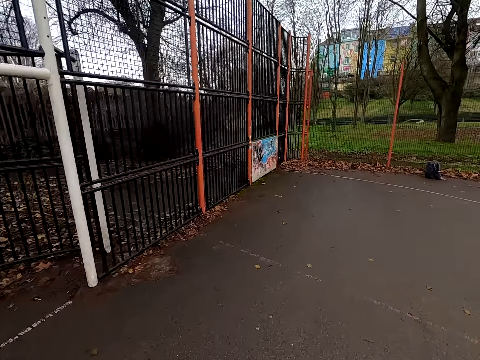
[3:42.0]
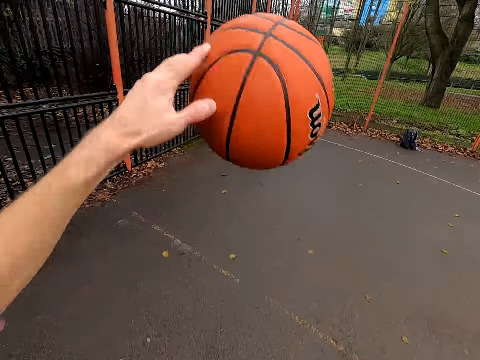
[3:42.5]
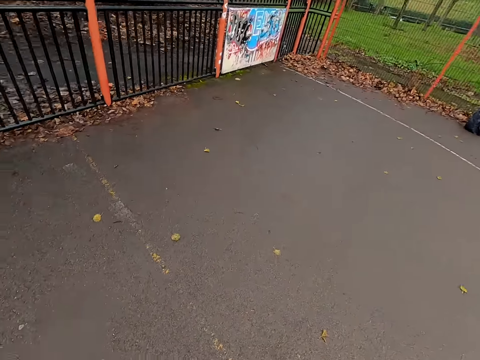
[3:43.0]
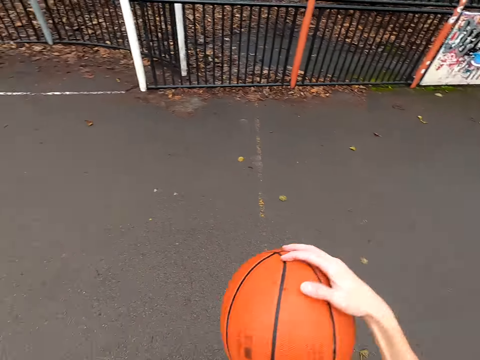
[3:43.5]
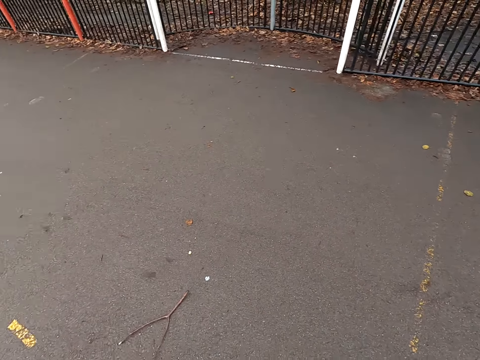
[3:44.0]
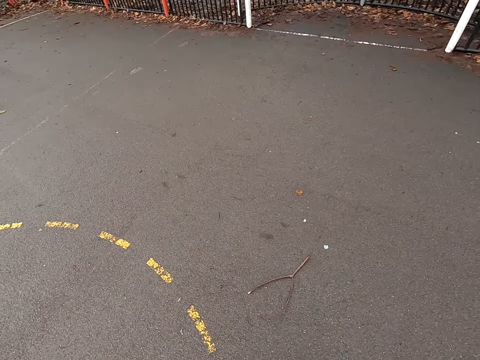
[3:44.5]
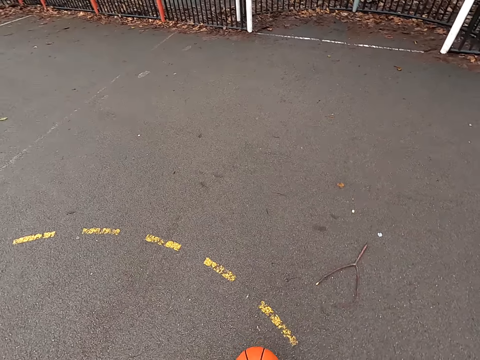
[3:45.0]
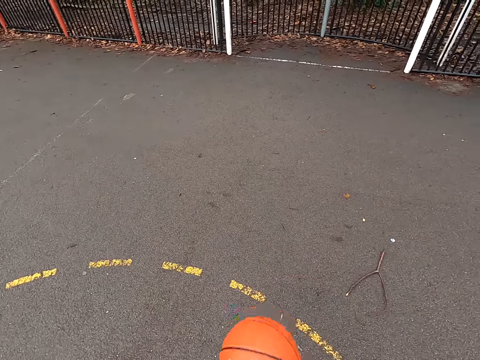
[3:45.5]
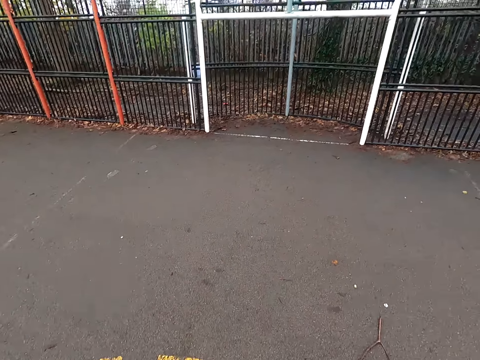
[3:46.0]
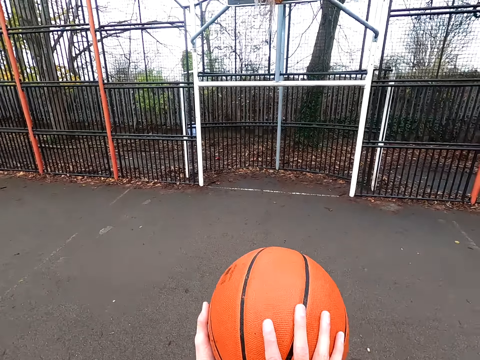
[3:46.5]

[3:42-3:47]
The camera wearer walks around. They take the ball. They dribble the ball.

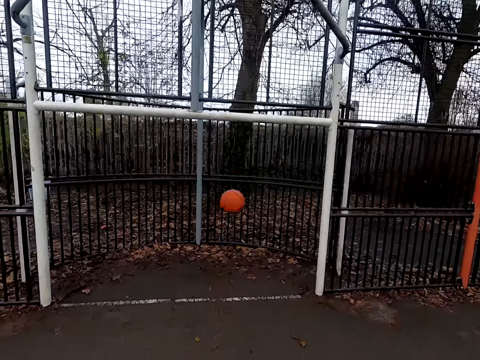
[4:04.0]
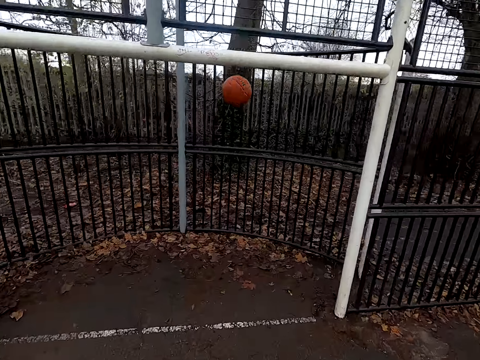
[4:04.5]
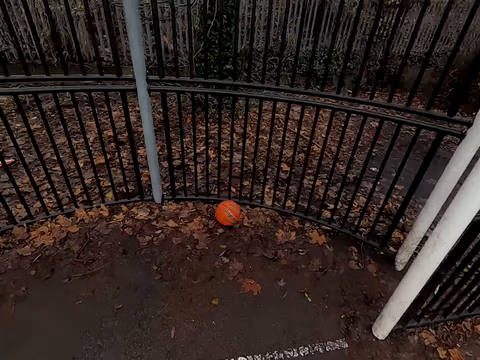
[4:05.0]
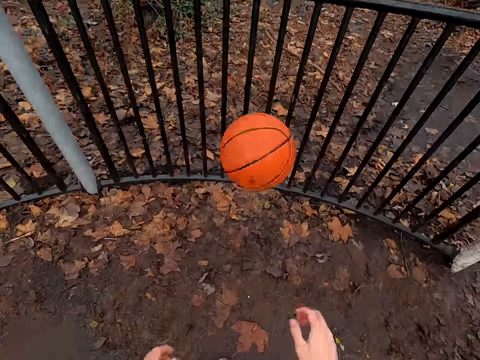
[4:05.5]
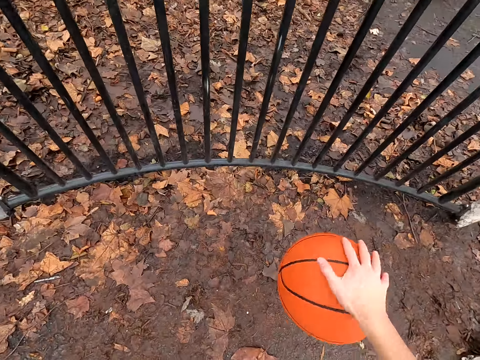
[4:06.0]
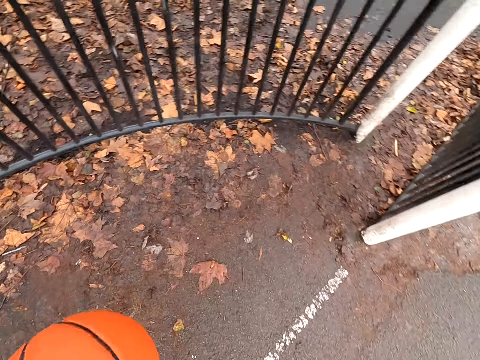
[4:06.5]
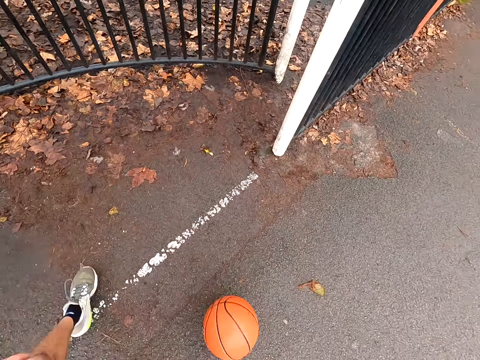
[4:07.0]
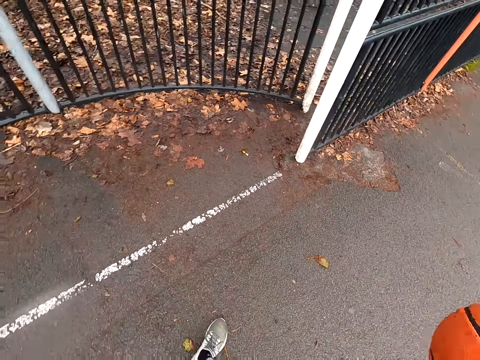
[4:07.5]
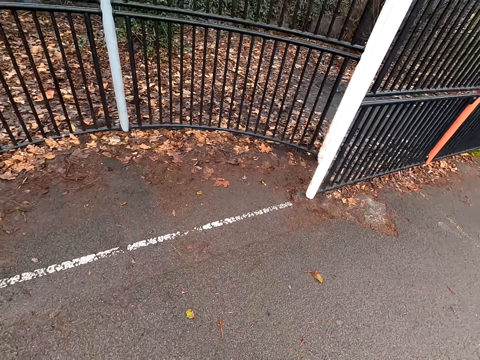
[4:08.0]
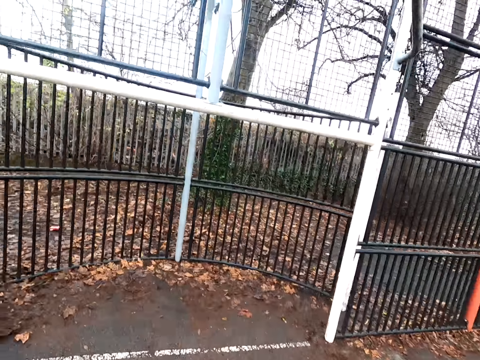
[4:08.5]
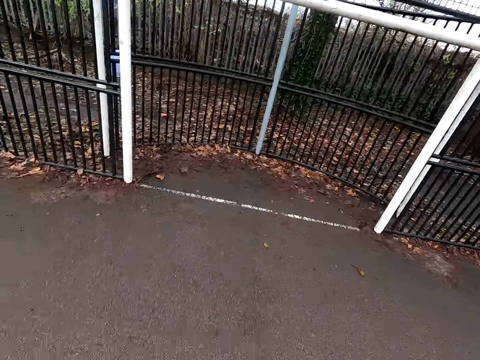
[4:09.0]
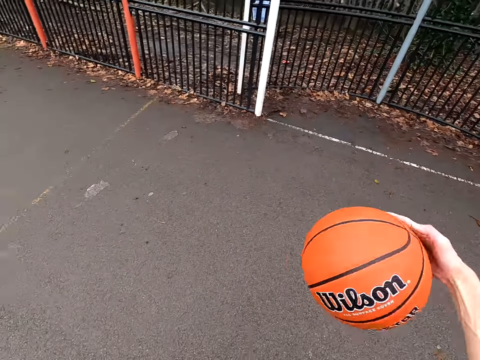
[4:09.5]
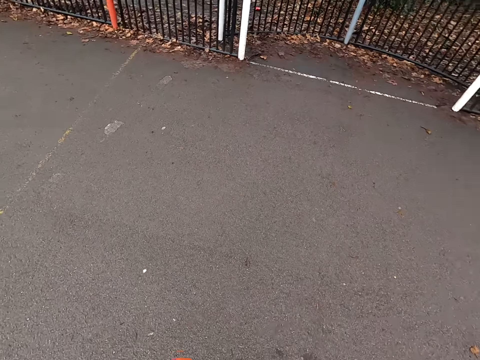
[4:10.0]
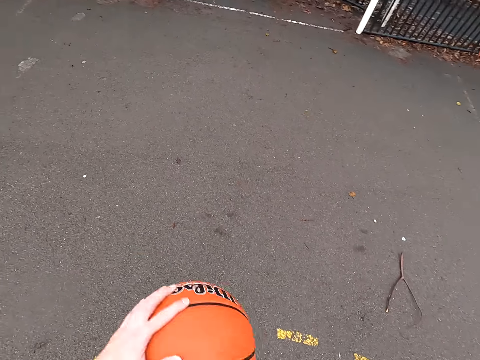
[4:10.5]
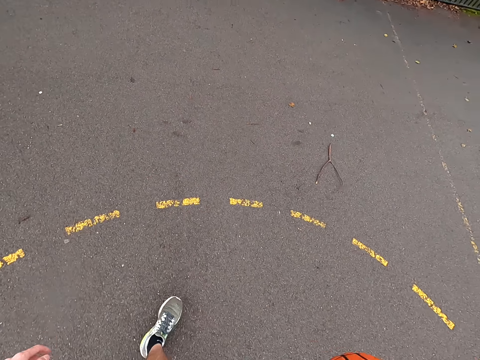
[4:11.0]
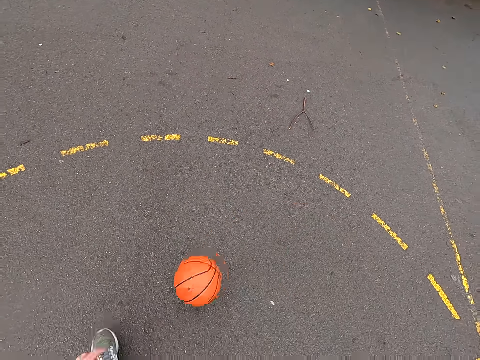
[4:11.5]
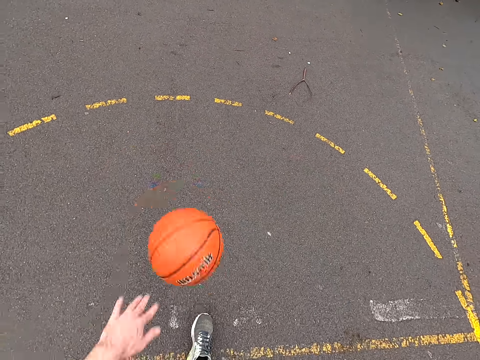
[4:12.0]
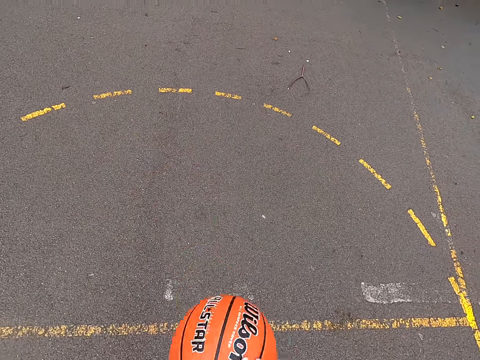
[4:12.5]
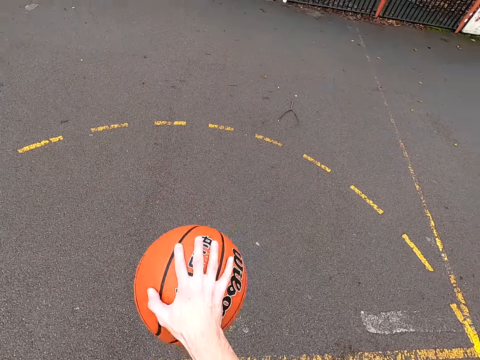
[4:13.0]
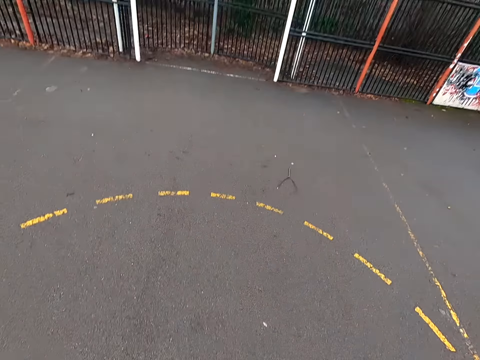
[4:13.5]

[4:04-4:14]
The camera wearer walks around. They take the ball. They dribble the ball. They dribble the ball again.

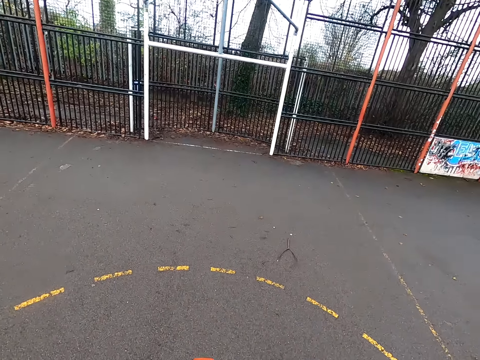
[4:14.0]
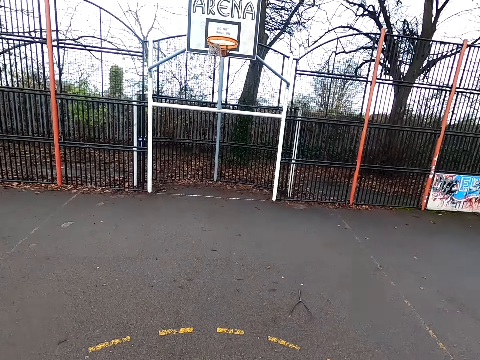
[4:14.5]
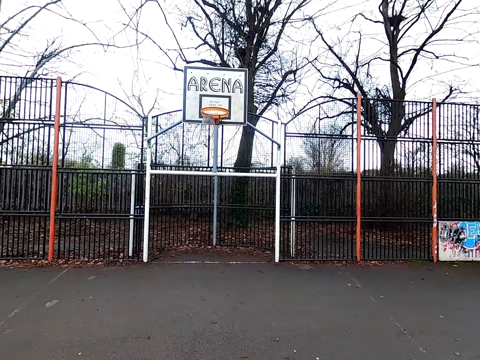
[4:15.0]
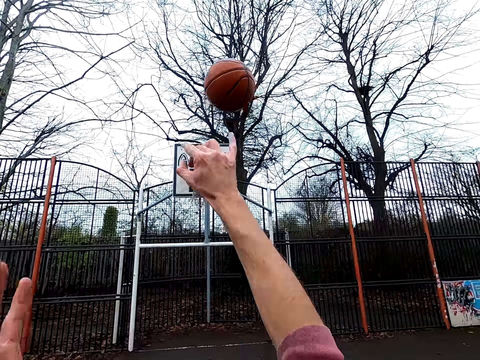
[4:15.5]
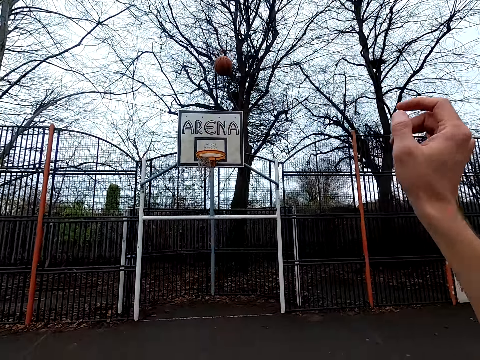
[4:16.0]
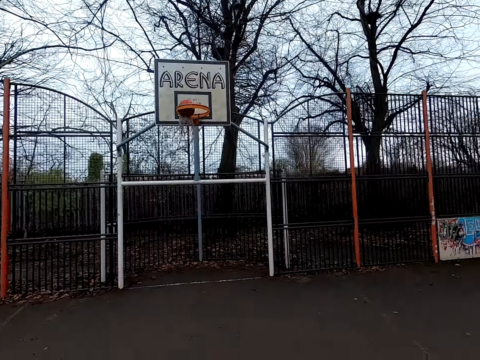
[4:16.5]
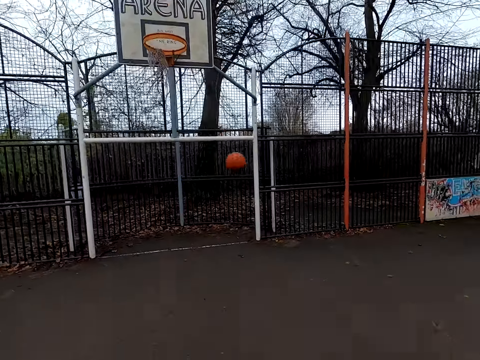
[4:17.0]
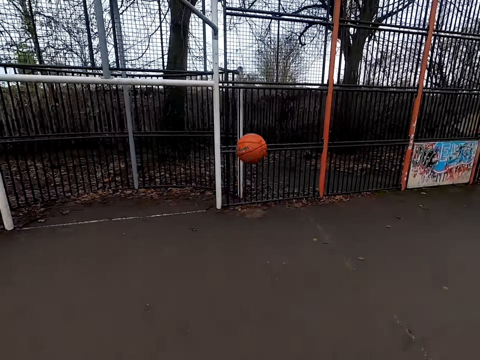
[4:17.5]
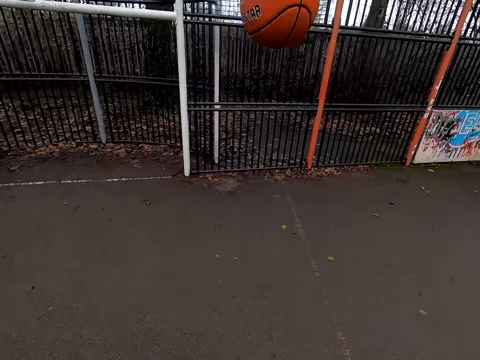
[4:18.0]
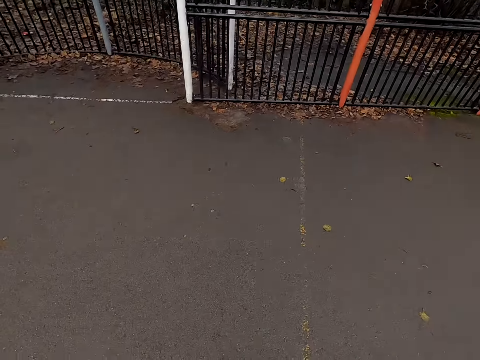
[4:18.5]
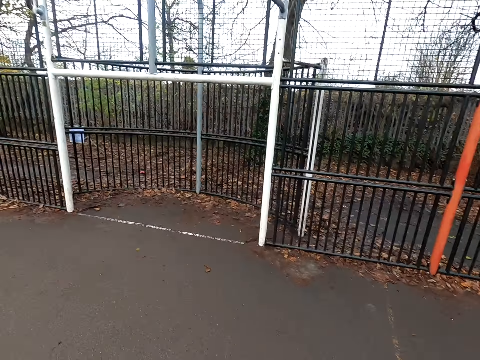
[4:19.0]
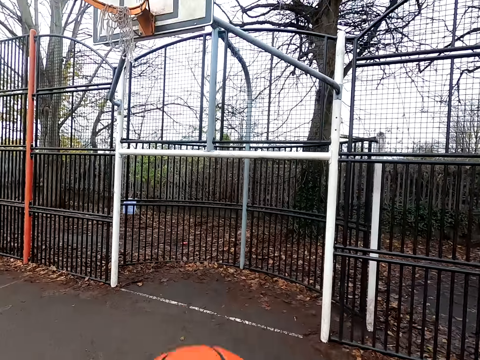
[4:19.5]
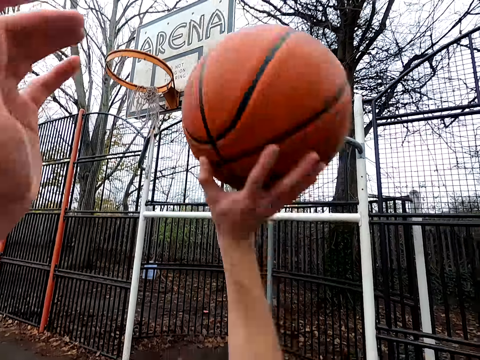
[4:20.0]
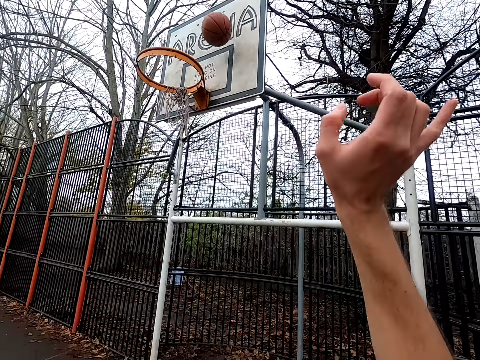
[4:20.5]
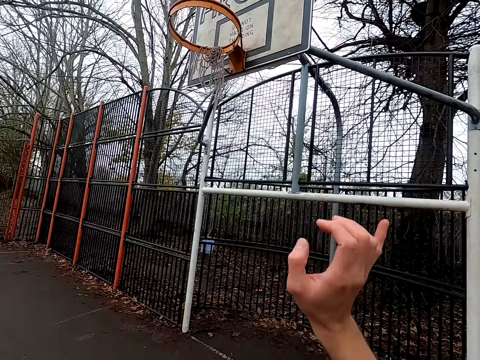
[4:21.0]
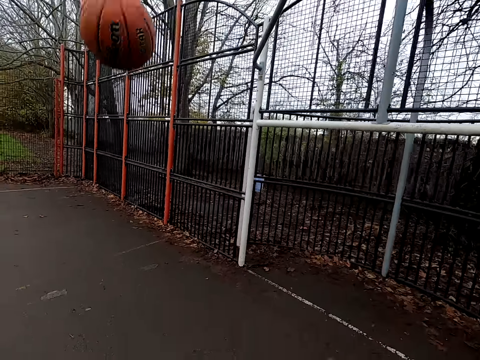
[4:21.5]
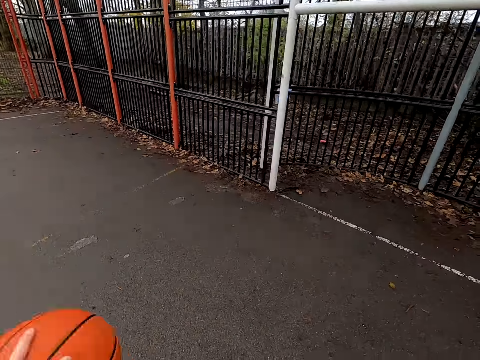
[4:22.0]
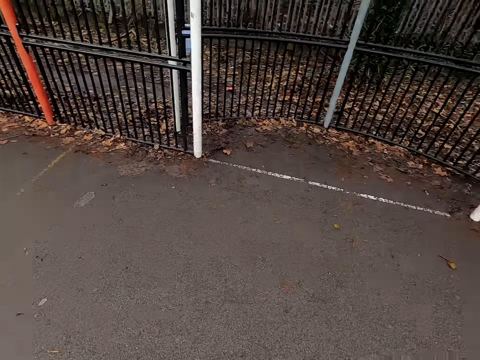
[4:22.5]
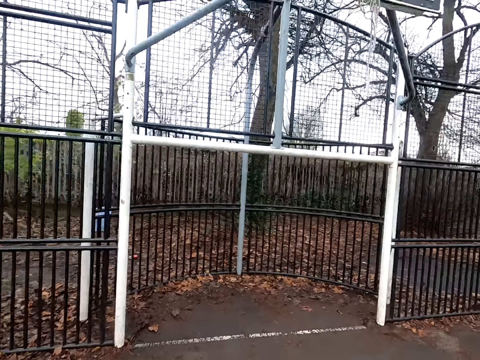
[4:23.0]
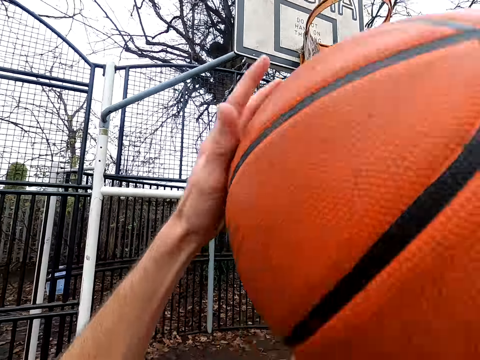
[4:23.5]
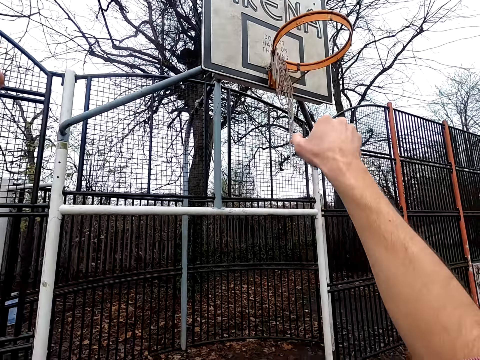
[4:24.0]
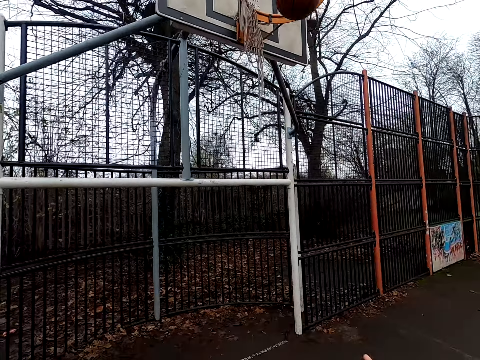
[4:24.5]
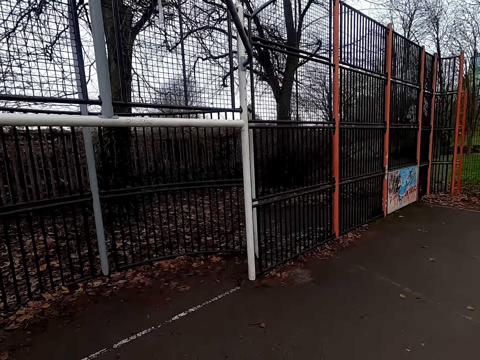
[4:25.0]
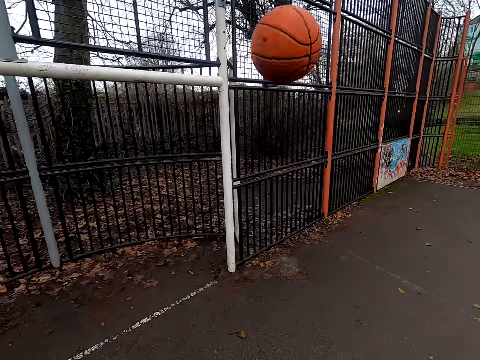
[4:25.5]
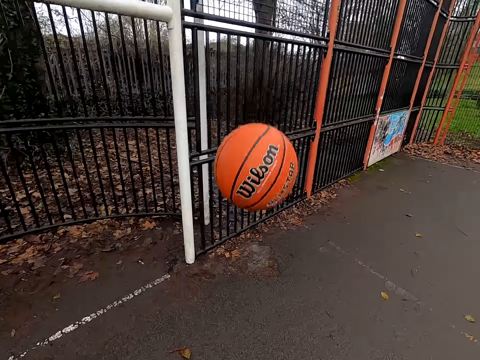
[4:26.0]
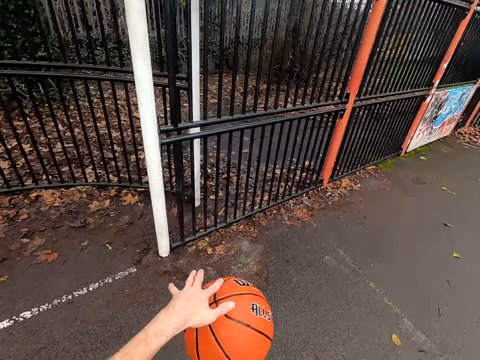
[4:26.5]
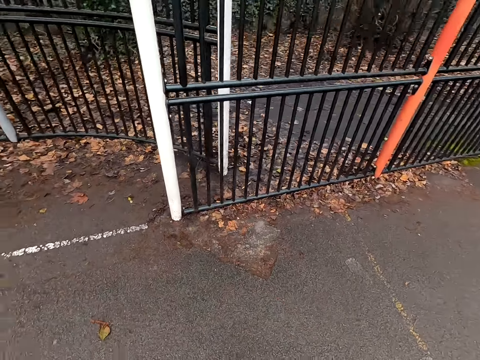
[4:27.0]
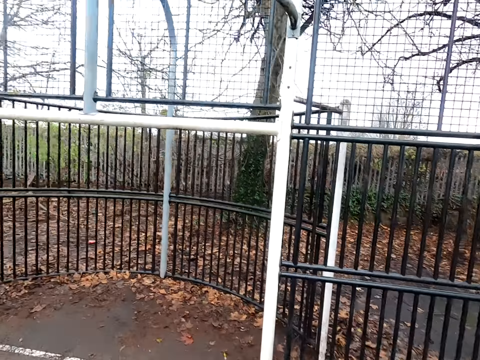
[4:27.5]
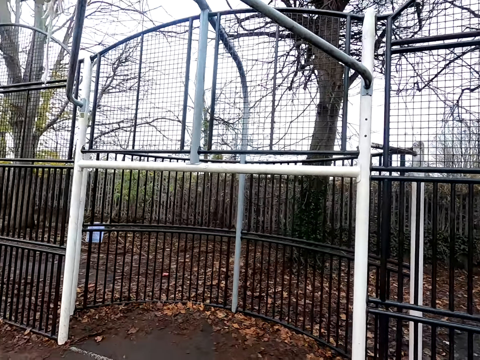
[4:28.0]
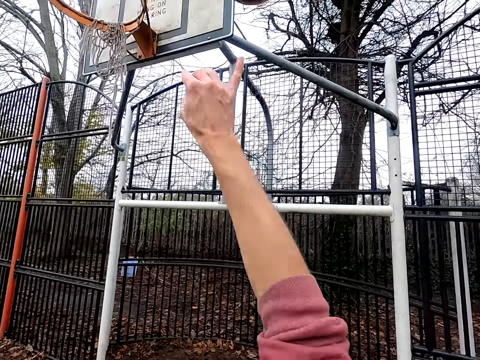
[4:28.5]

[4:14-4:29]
The camera wearer shoots the ball. They walk around. They bounce the ball. They take the ball. They shoot the ball. They take the ball. They bounce the ball. They shoot the ball. They walk around. They take the ball. They dribble the ball.
